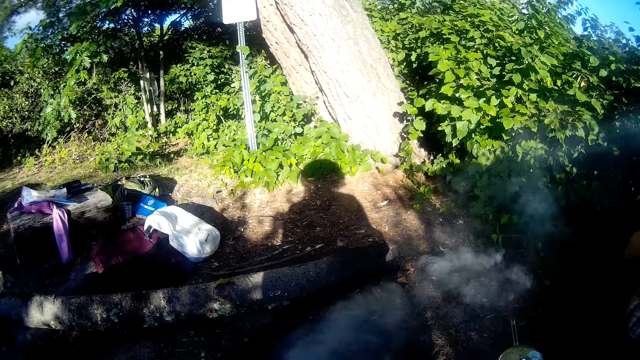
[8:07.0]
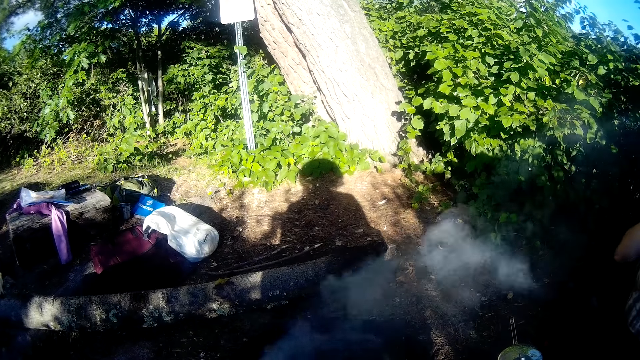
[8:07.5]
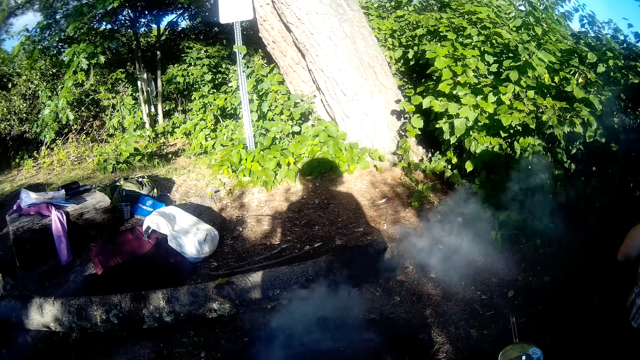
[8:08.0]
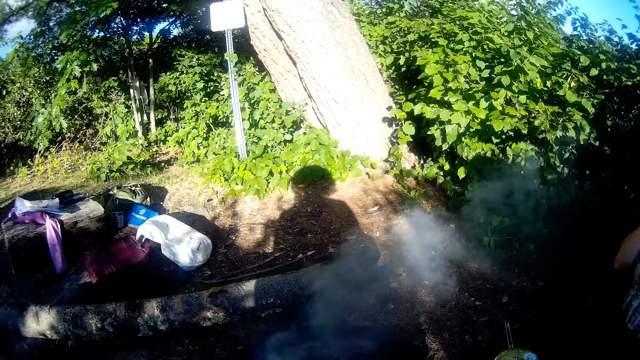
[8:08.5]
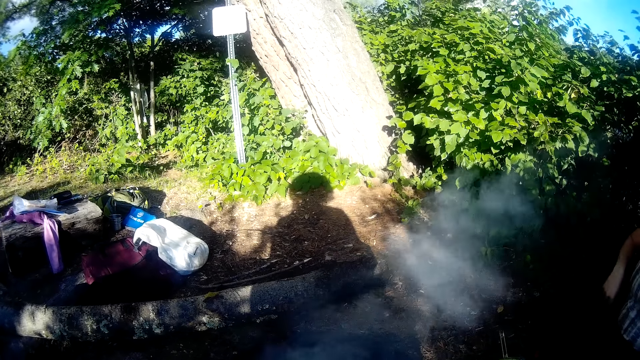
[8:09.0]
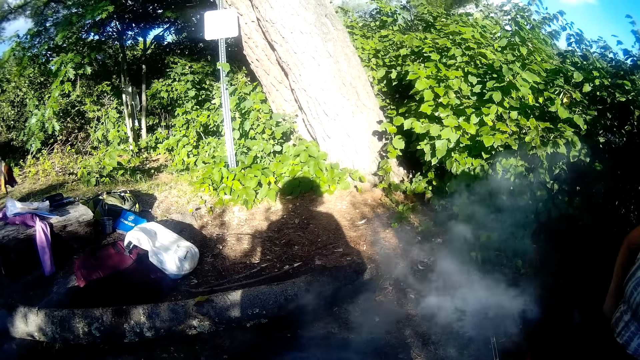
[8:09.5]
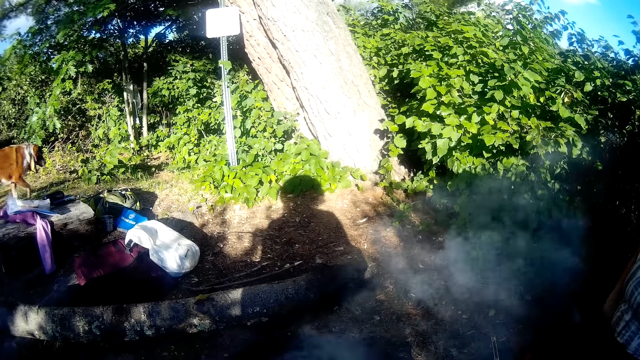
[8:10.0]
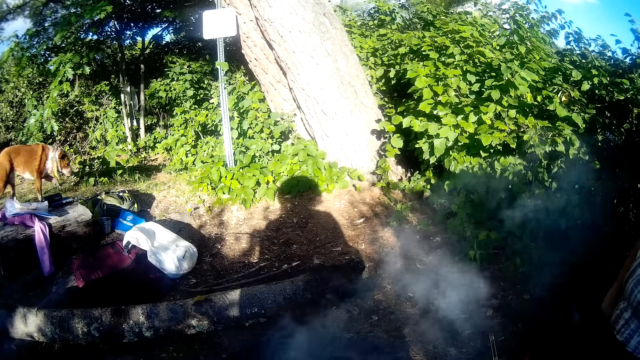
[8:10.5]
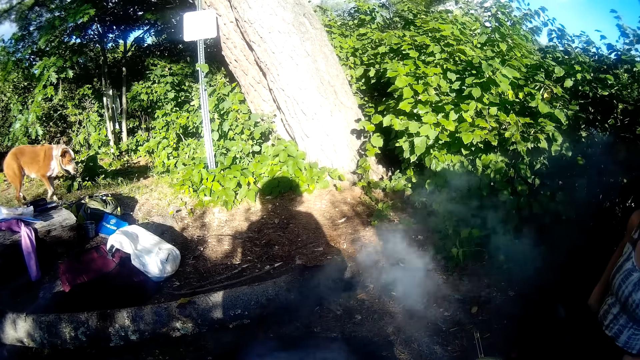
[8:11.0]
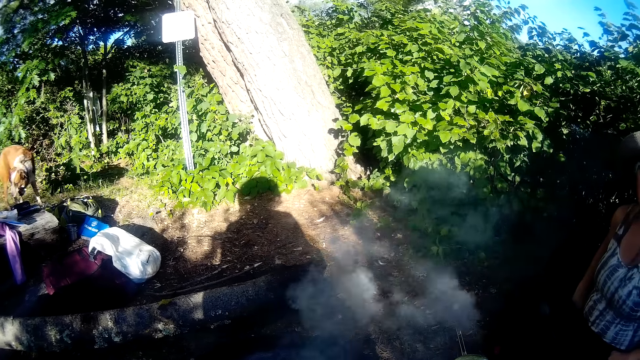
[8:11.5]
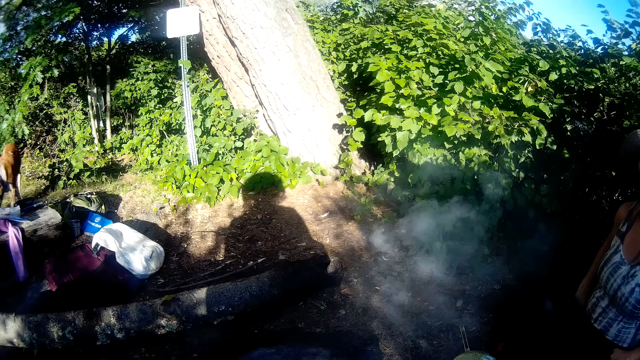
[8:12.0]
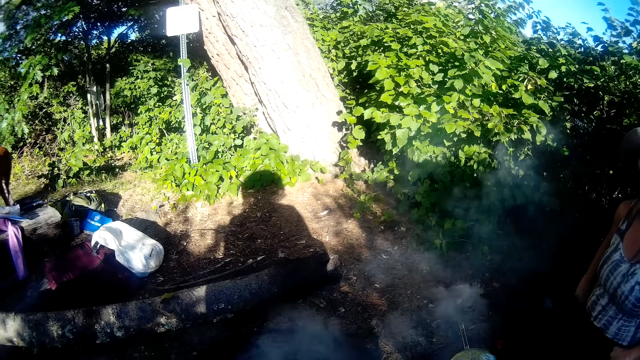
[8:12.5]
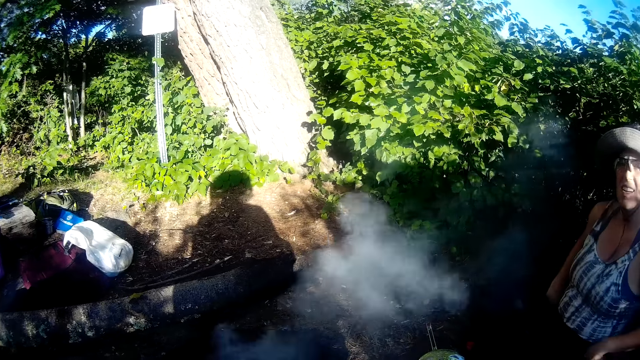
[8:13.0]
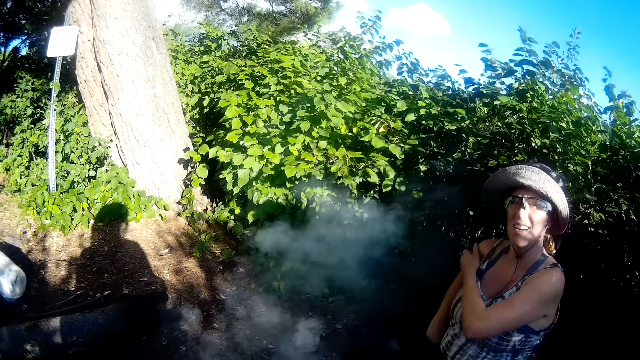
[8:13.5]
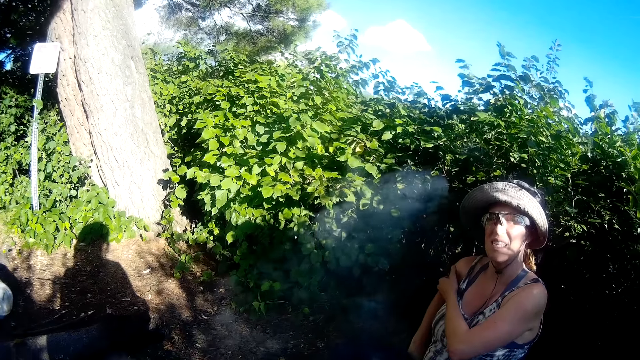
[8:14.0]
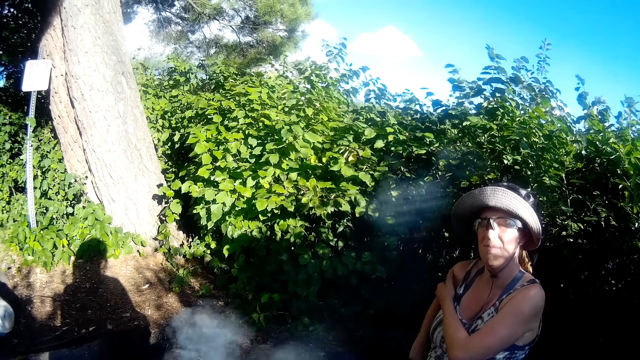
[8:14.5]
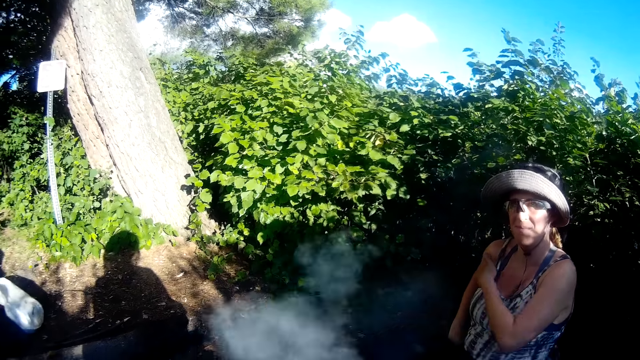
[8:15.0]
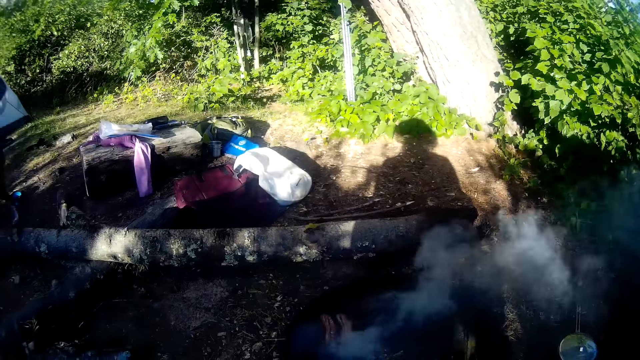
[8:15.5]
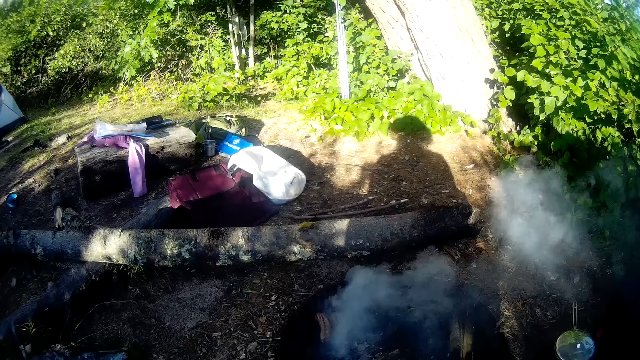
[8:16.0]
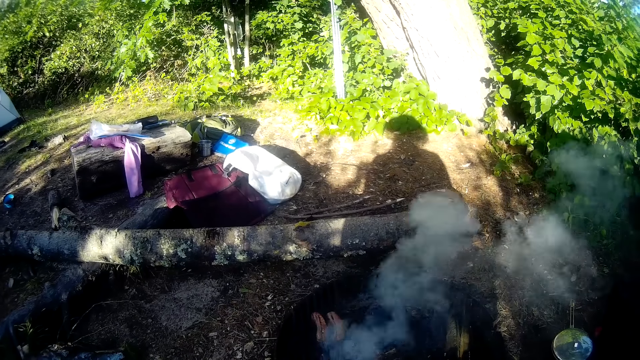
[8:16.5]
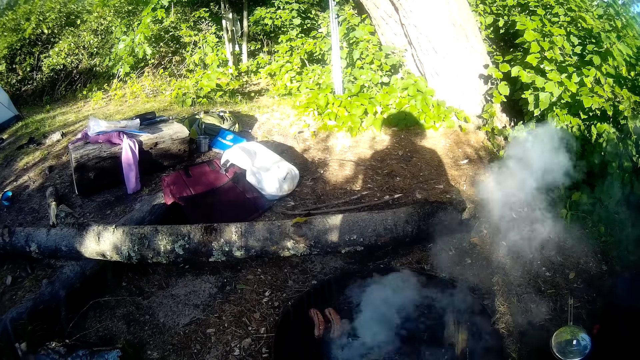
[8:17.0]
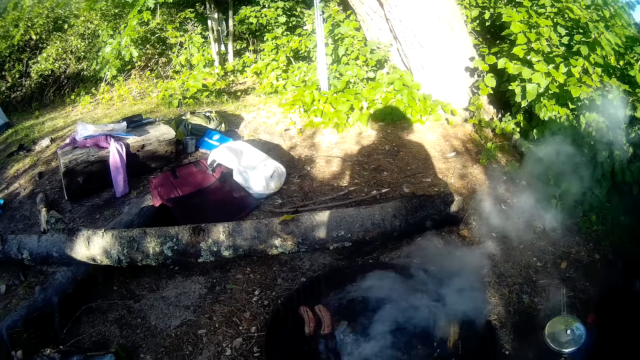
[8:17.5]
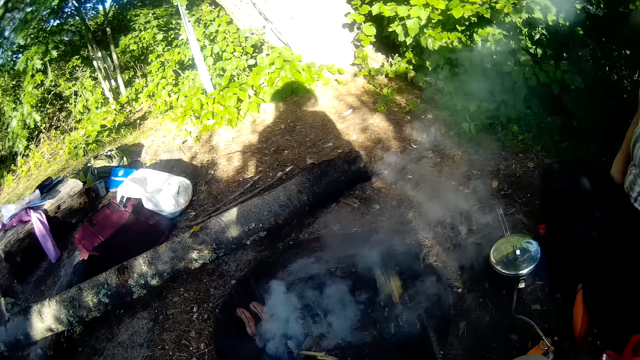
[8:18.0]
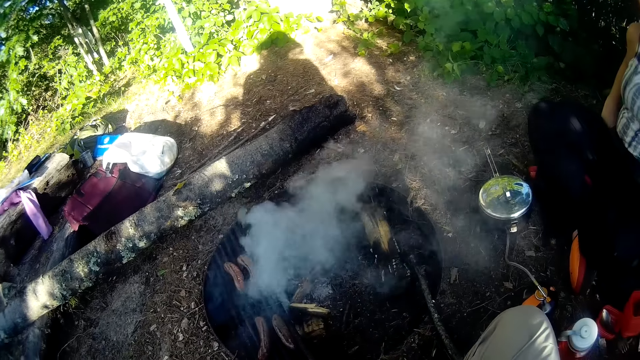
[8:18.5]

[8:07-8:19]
The camera wearer stares at the grill.

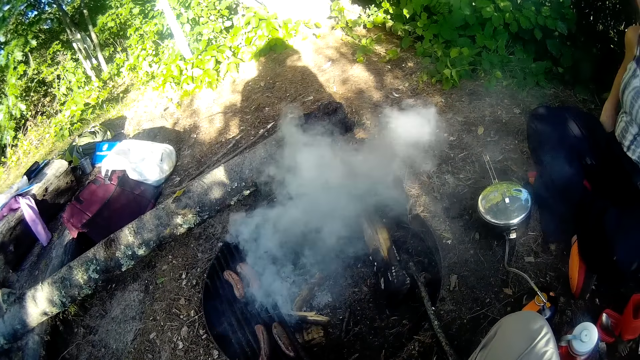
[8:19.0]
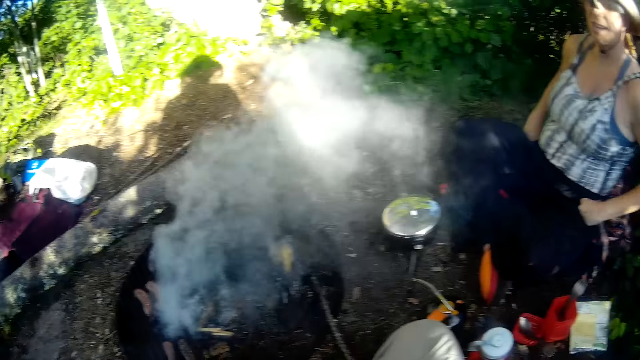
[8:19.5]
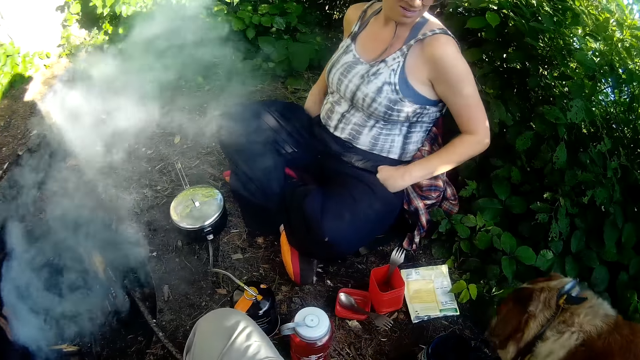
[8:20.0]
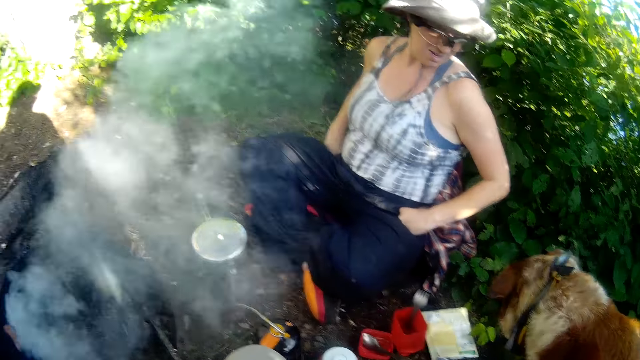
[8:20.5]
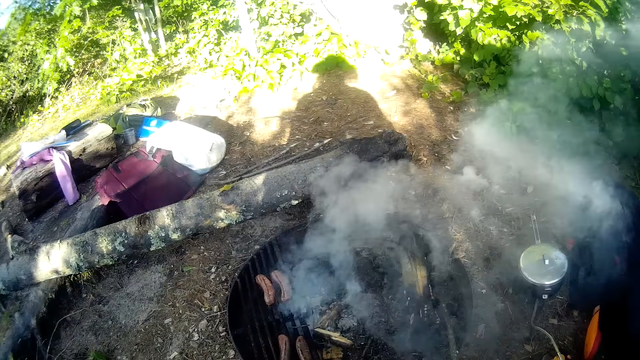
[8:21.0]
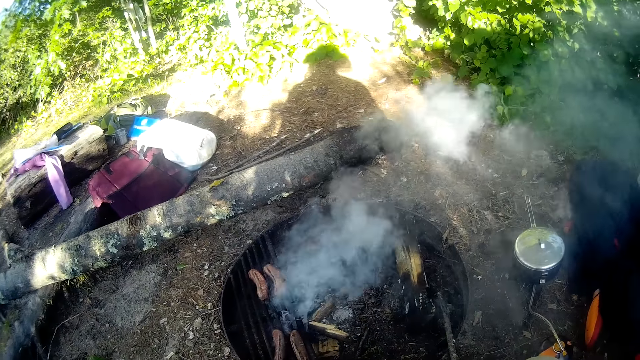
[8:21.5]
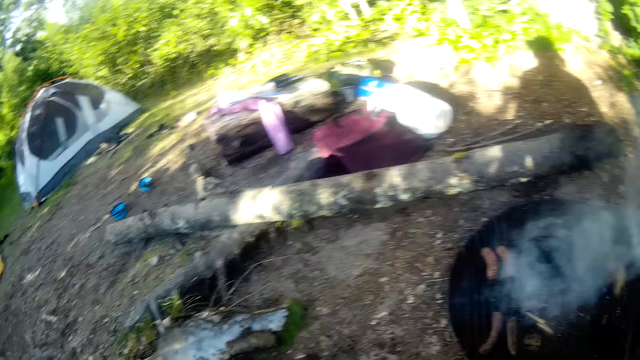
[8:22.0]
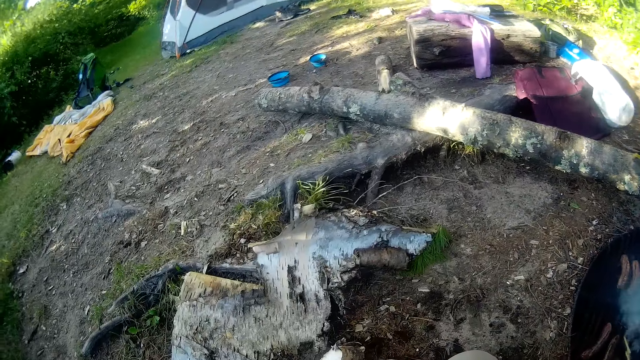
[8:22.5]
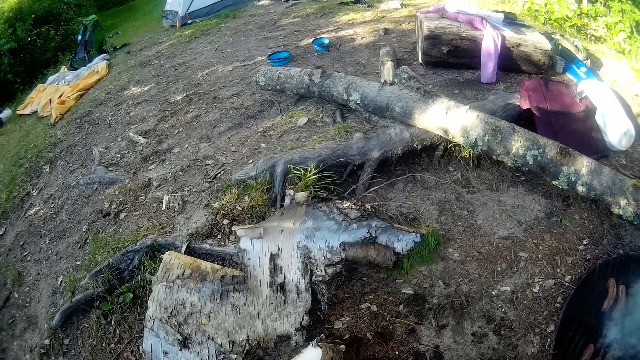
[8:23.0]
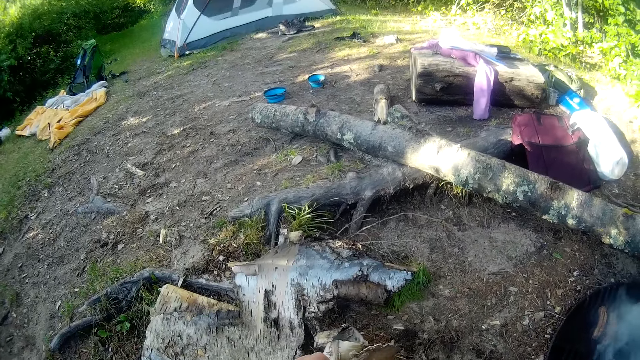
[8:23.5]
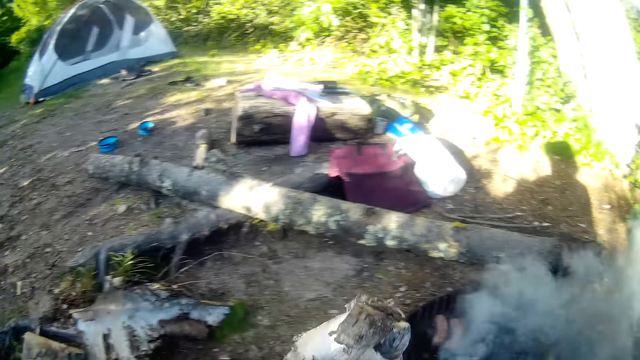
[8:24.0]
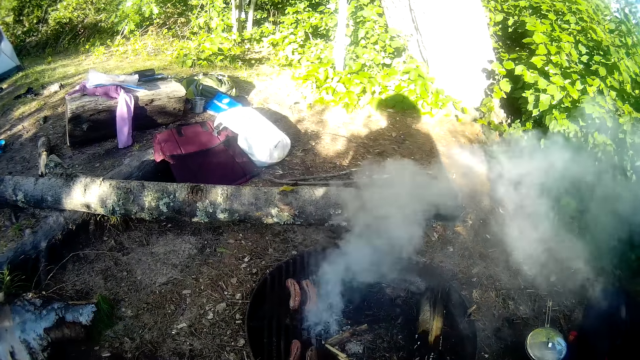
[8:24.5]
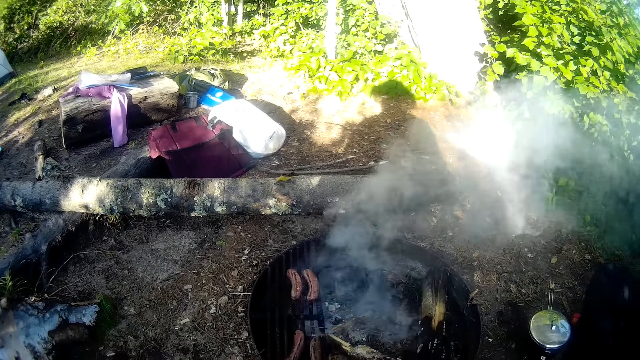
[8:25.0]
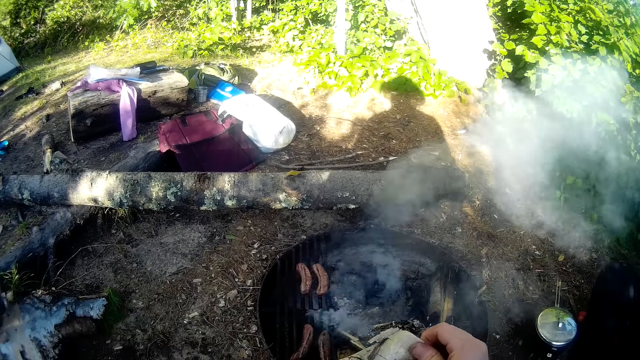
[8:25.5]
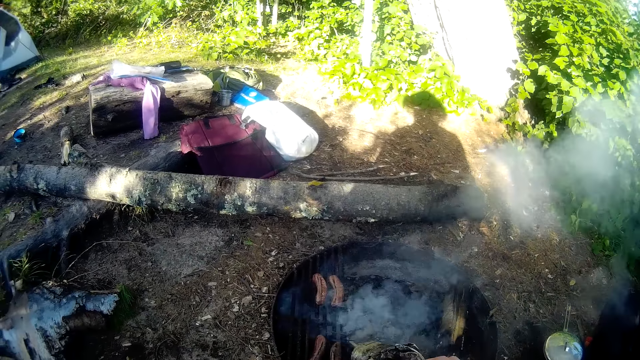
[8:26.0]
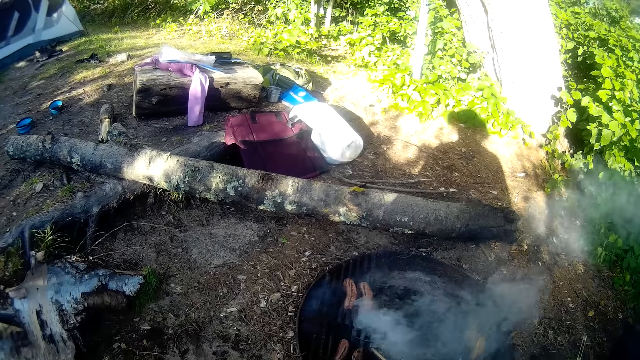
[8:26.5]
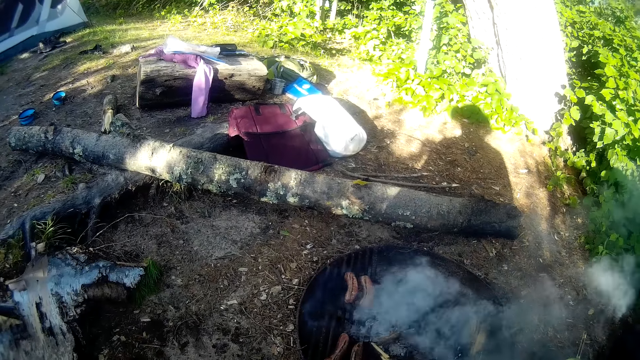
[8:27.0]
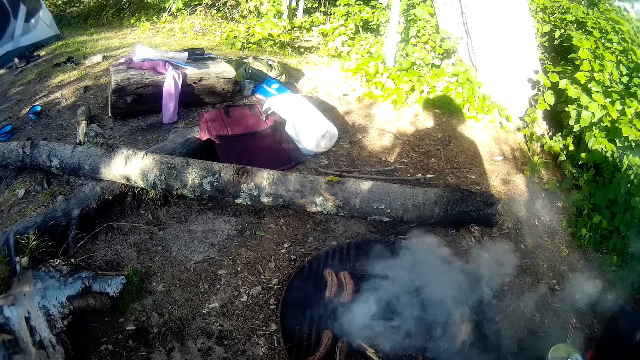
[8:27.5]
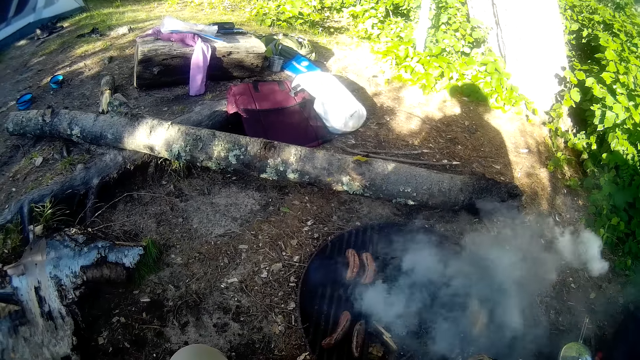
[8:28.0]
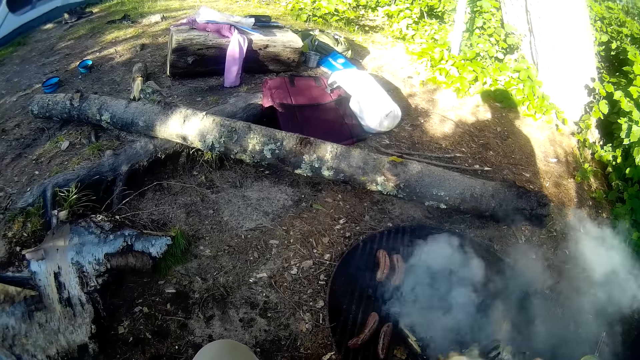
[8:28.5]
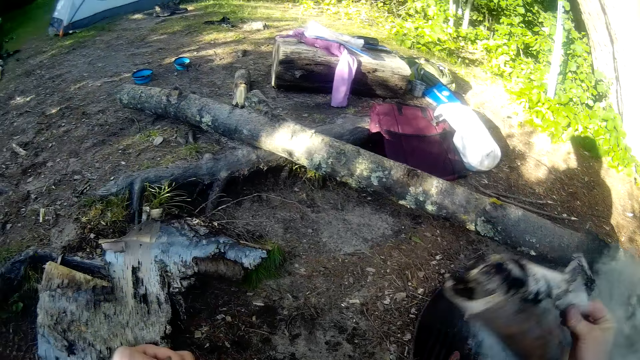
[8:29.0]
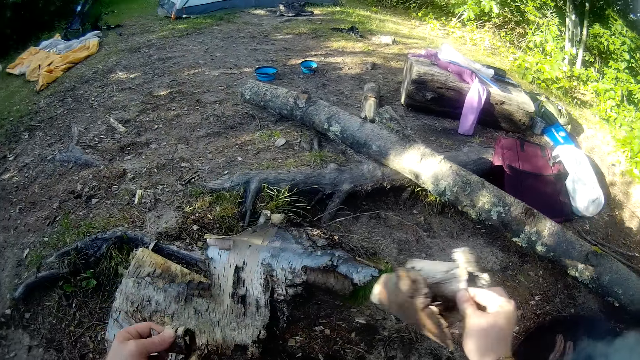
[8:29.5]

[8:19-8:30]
A dog walks towards the woman. The camera wearer stares at the ground. They pick up another bark. They stare at the grill.
